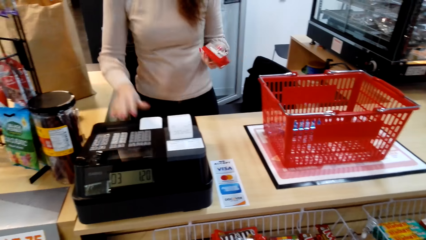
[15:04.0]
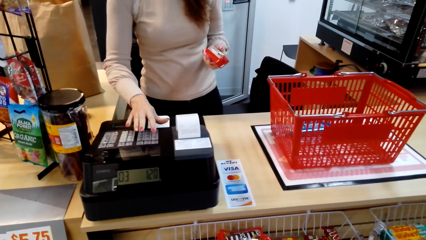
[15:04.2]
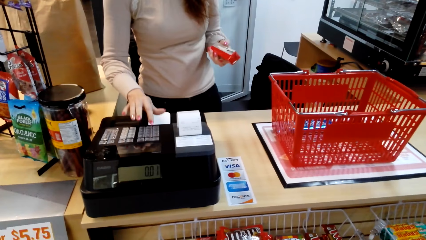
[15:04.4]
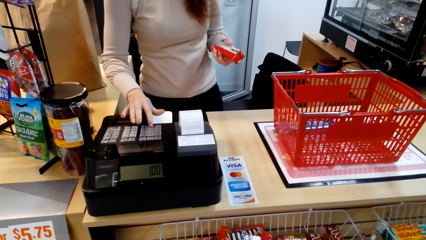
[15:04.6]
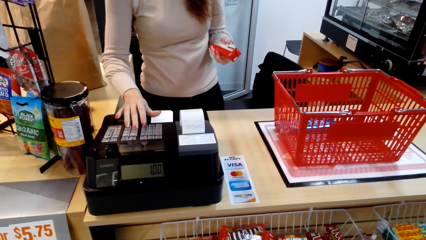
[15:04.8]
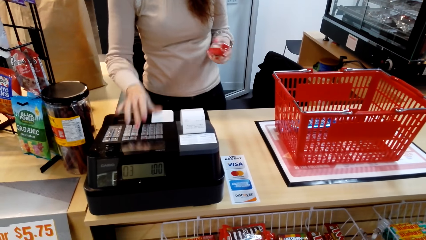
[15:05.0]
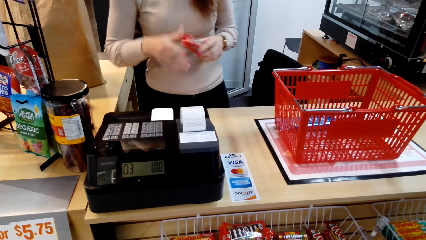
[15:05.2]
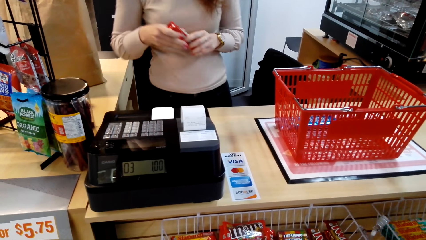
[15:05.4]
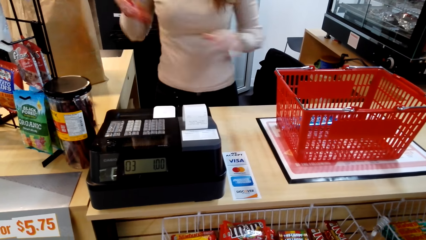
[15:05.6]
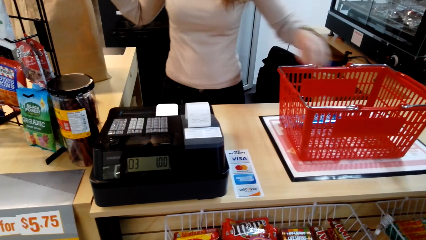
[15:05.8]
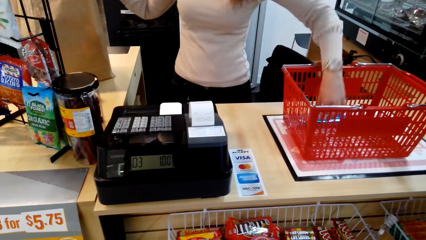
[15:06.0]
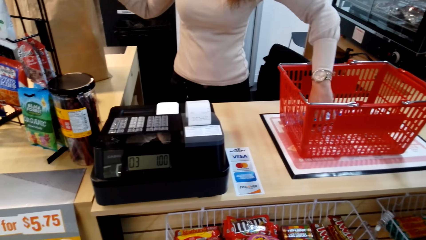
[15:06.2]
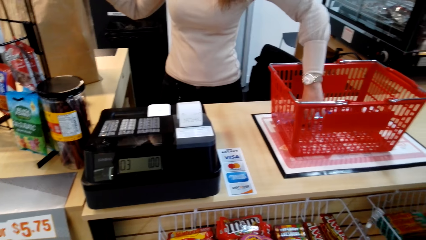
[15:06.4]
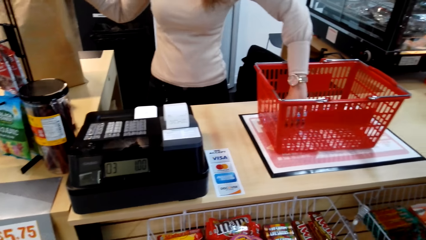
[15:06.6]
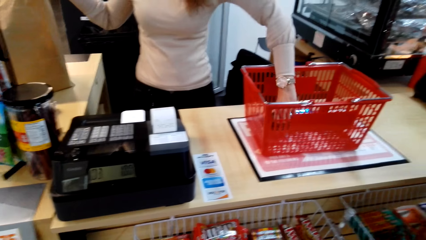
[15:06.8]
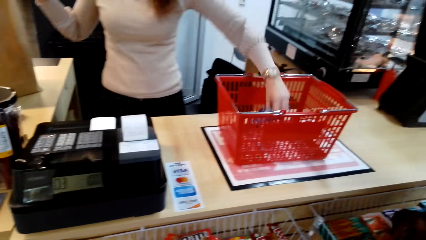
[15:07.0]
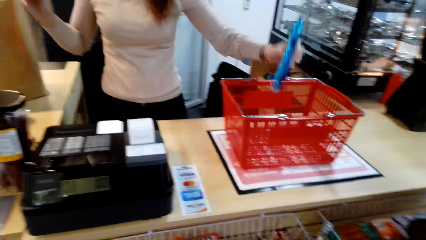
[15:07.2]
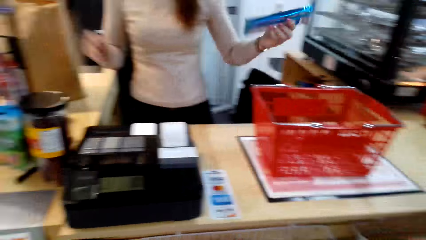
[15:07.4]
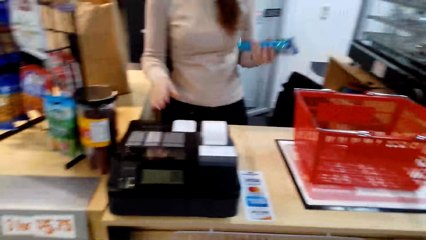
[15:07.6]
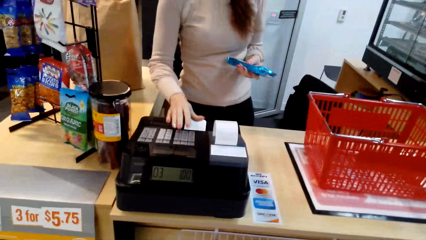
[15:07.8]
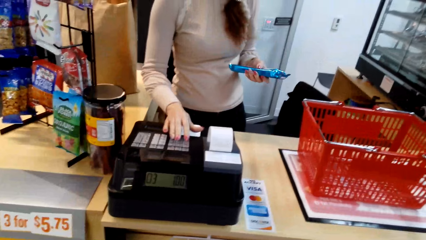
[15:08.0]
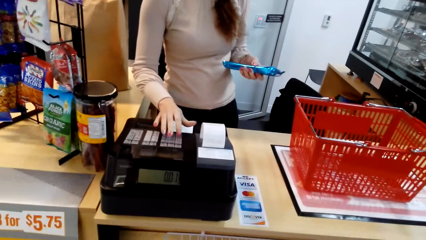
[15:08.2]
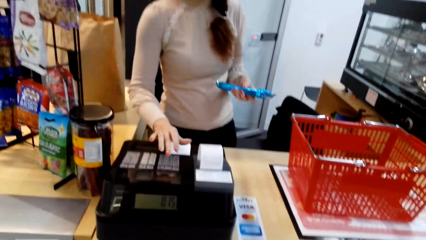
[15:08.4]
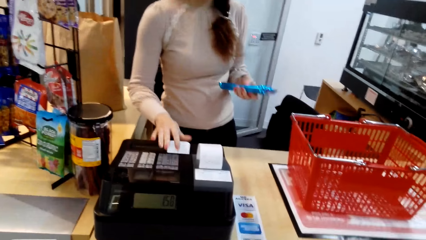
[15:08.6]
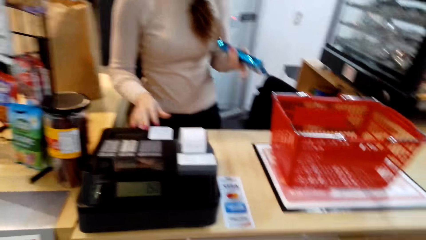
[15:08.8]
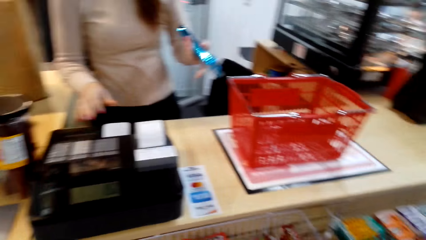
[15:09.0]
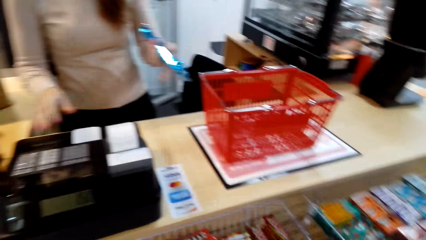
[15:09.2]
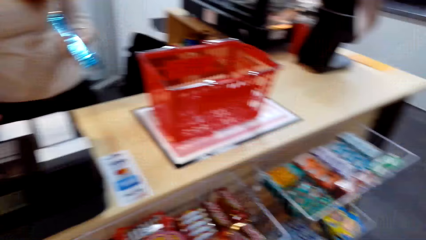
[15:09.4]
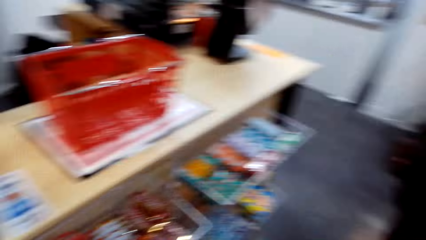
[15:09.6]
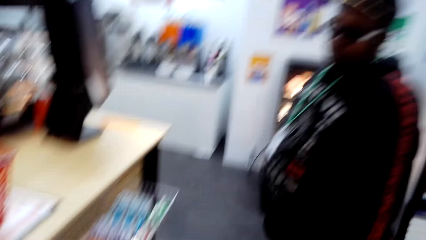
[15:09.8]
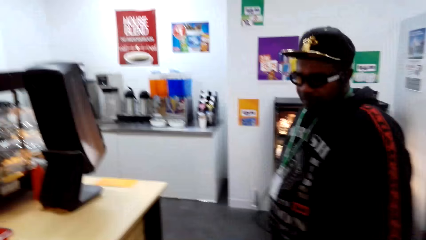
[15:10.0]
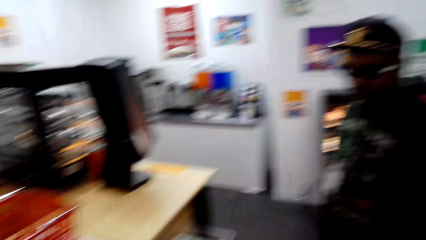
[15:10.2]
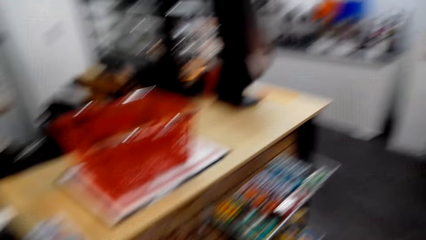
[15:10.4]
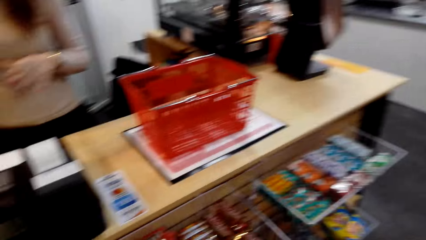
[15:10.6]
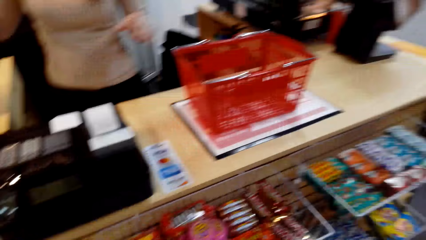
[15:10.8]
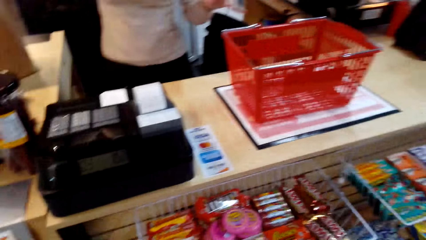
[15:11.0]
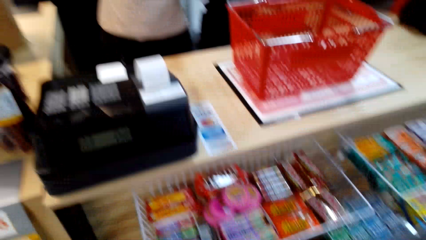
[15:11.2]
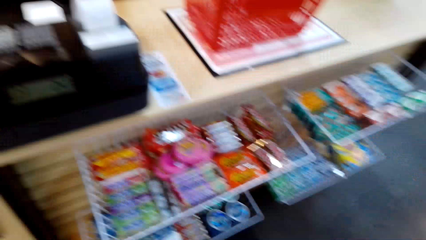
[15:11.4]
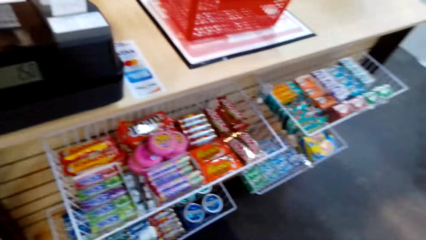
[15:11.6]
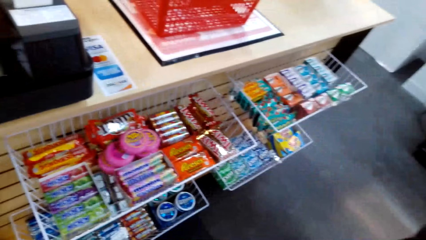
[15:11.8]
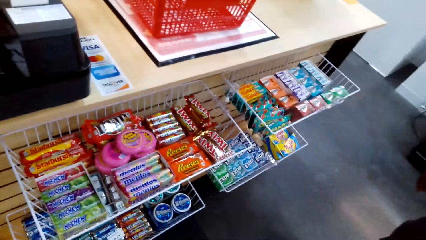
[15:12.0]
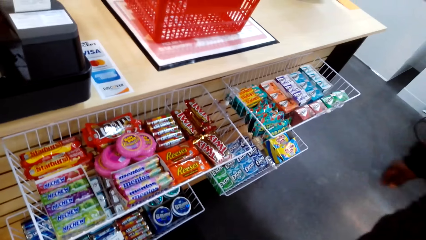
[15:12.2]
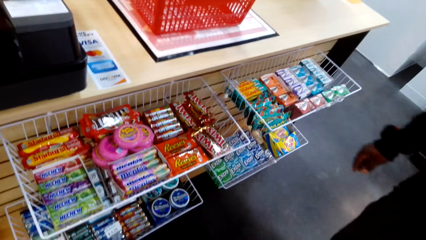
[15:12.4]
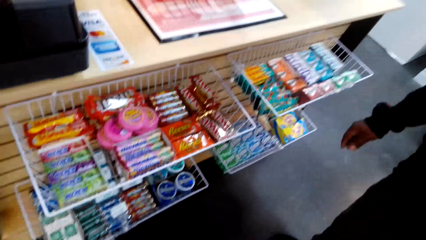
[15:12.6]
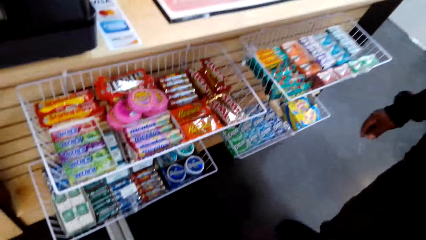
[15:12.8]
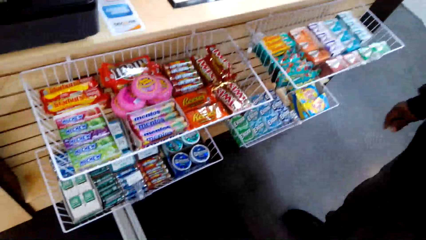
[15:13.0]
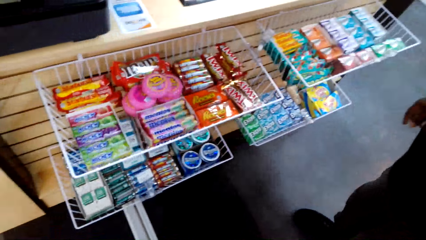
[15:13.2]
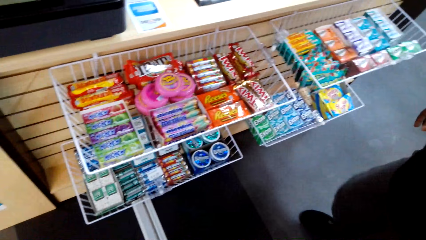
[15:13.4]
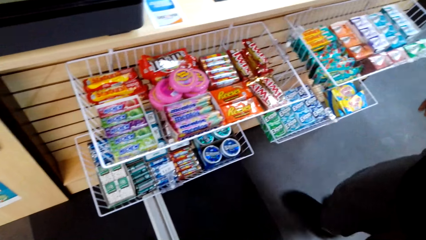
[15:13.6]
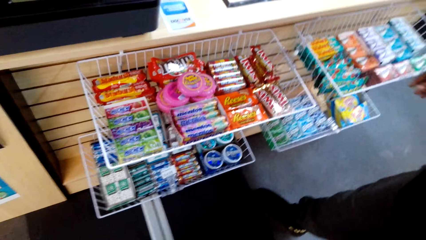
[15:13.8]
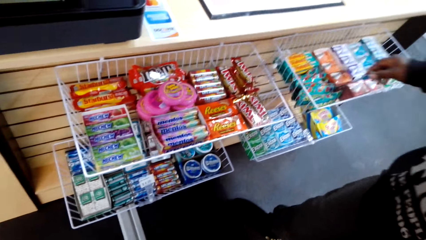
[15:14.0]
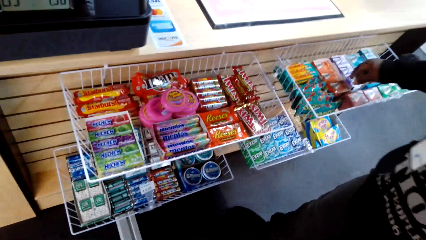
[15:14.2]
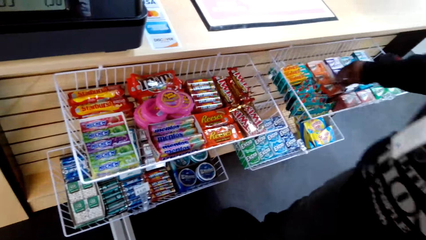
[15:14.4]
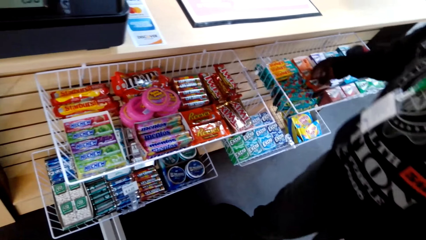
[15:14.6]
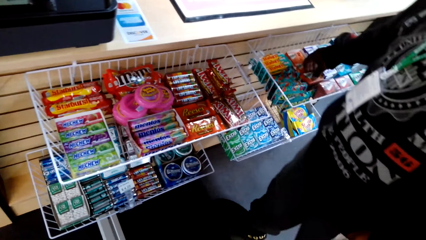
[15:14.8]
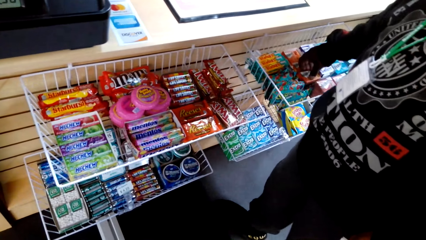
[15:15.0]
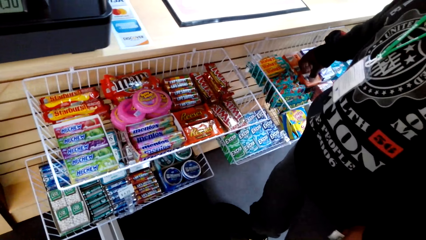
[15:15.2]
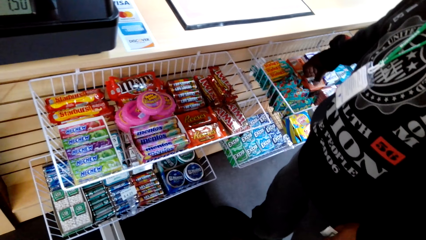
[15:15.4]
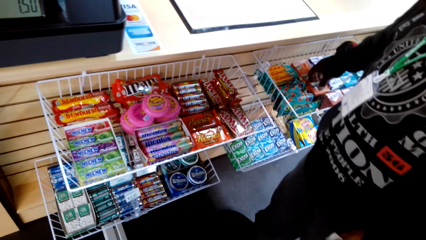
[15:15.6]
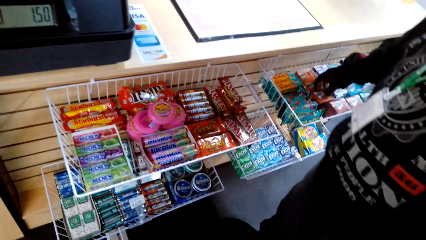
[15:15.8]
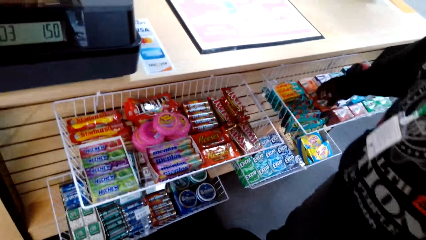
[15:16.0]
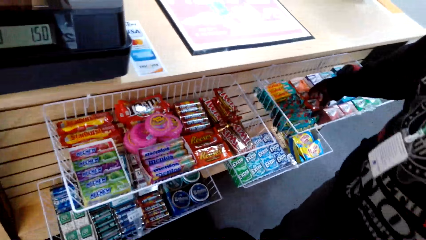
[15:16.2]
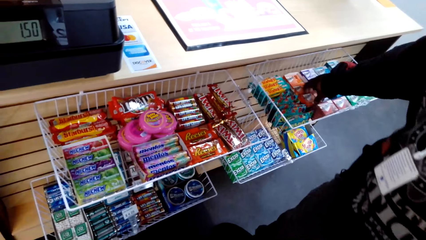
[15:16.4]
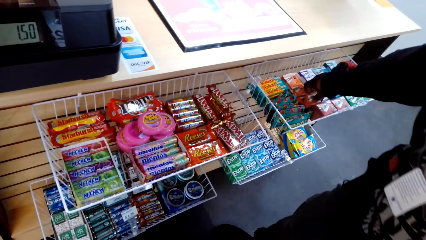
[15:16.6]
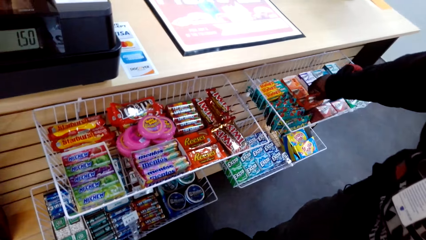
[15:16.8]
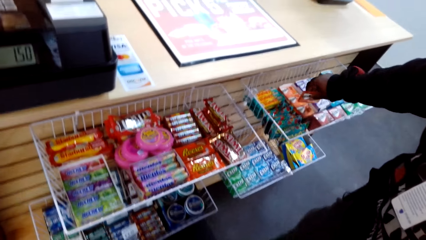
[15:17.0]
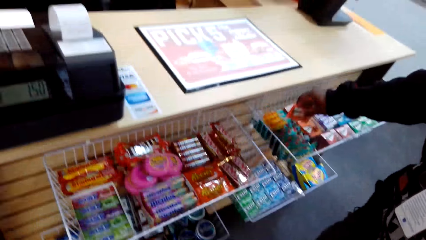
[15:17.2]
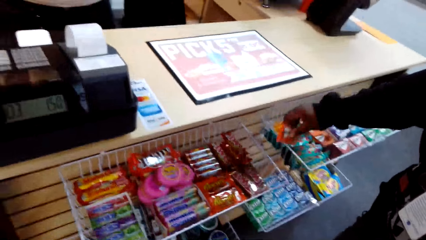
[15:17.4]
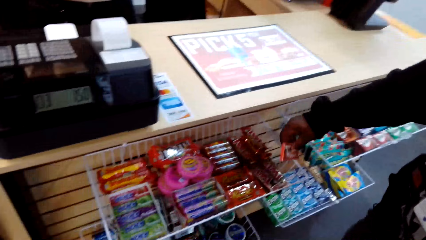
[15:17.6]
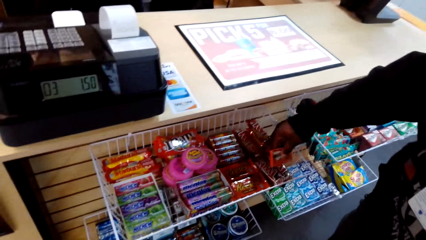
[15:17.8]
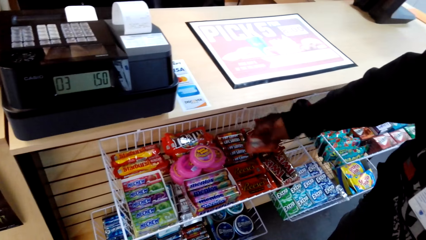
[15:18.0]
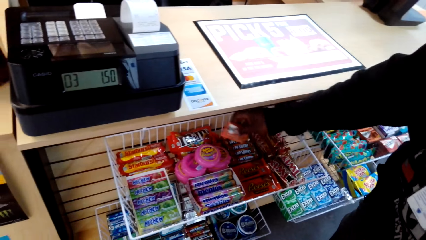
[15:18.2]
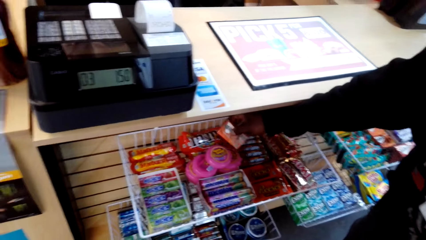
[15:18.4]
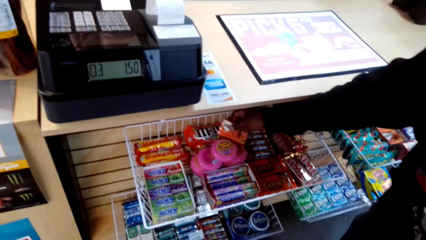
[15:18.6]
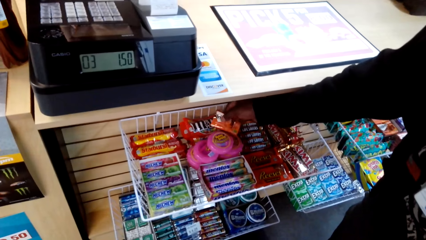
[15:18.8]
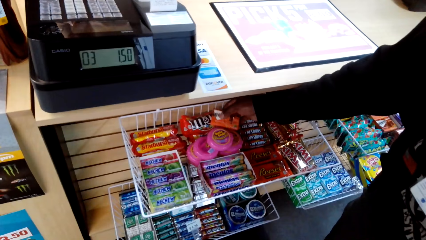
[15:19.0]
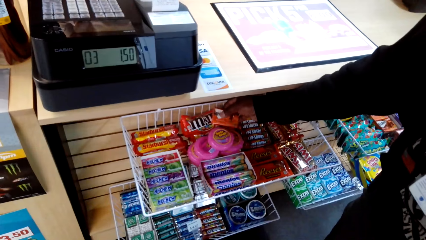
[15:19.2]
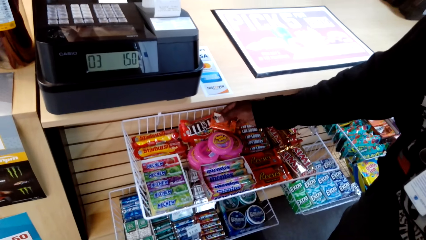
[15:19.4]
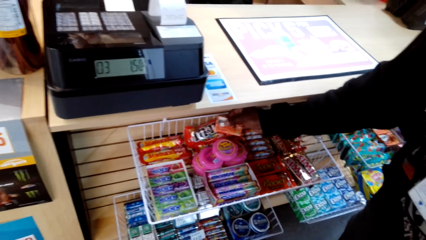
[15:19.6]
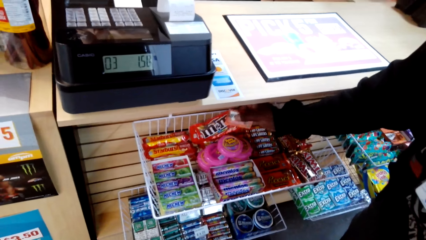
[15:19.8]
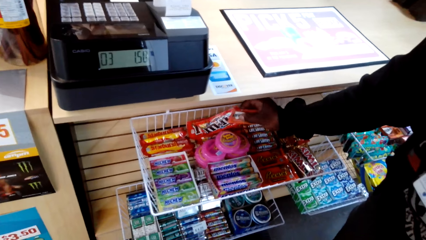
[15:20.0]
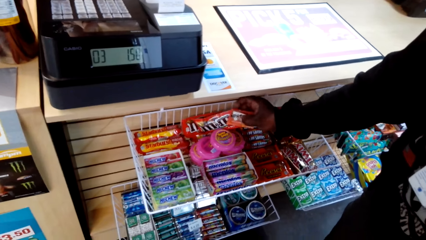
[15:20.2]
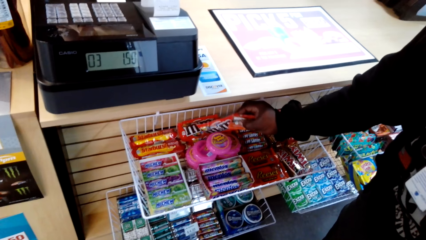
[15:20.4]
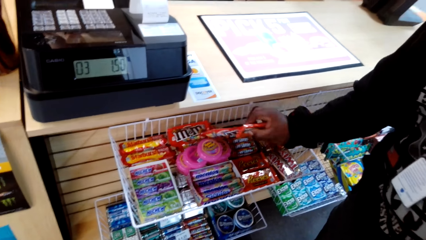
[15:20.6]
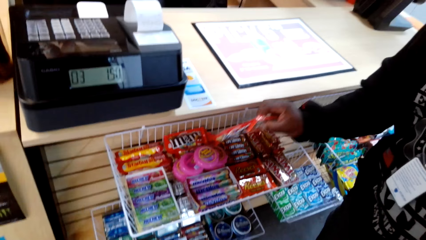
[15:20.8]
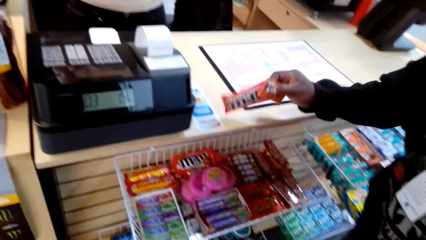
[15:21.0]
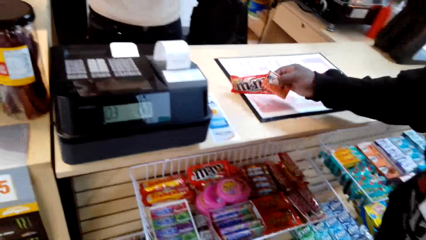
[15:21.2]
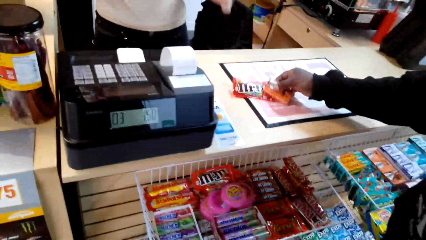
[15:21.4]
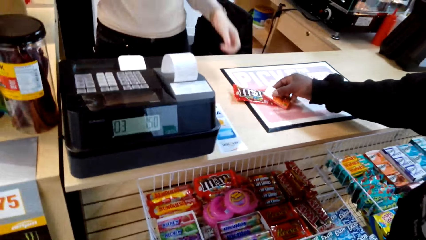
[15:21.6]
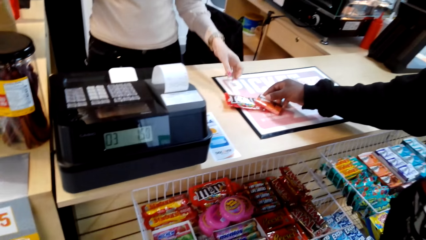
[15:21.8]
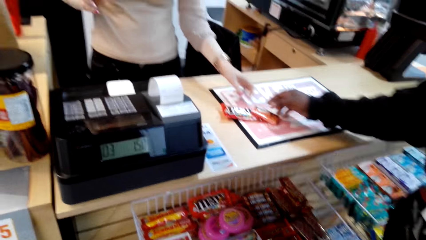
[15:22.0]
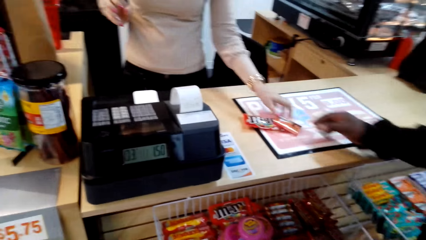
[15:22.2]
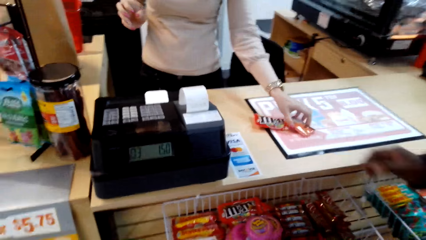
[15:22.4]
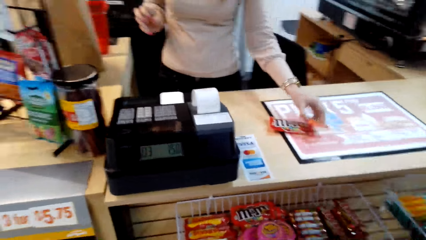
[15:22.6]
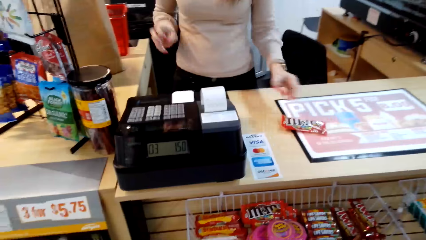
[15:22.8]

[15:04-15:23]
A woman picks something from the shopping basket and presses the cashier machine. The woman places something on the carrier bag. The woman picks something from the shopping basket and presses the cashier machine. The camera wearer dialogues with the woman. The woman speaks. The camera wearer looks around. A man picks a biscuit and drops the biscuit. The camera wearer picks candy from the rack. The man picks the biscuit. The camera wearer places the candy on the counter. The man drops the biscuit.
